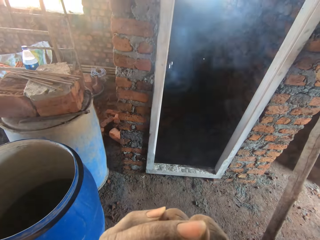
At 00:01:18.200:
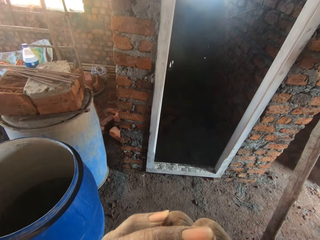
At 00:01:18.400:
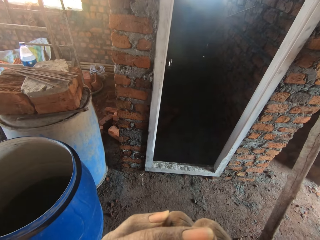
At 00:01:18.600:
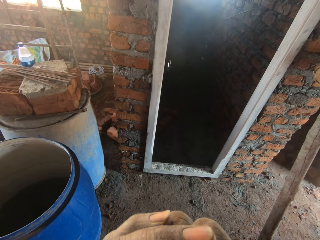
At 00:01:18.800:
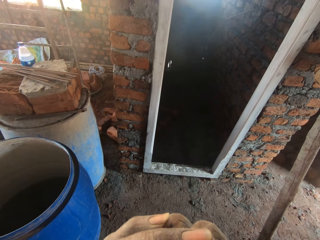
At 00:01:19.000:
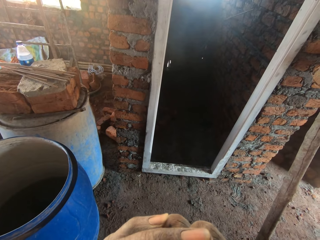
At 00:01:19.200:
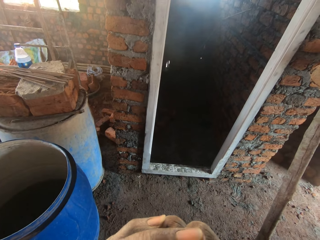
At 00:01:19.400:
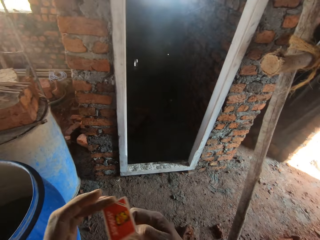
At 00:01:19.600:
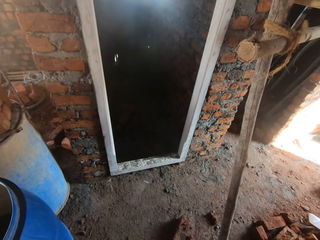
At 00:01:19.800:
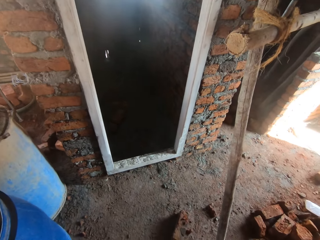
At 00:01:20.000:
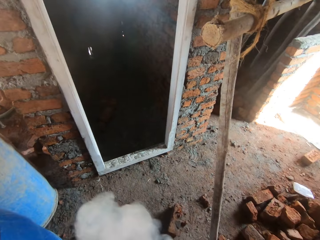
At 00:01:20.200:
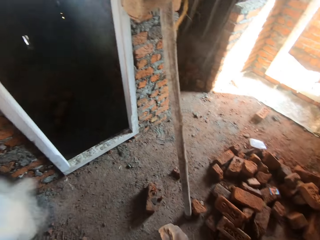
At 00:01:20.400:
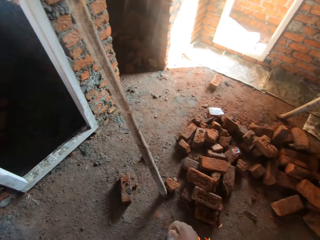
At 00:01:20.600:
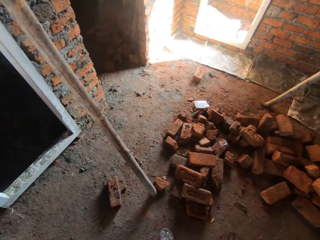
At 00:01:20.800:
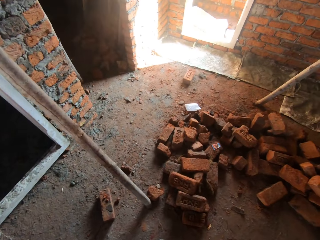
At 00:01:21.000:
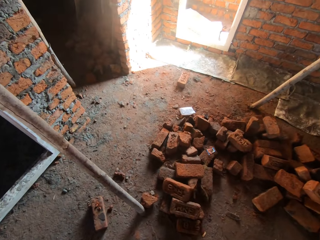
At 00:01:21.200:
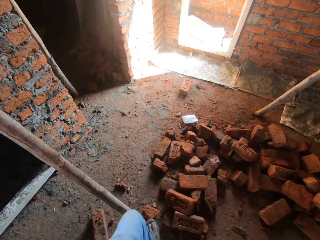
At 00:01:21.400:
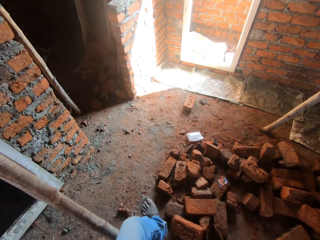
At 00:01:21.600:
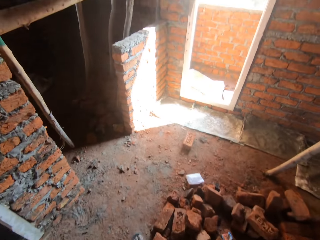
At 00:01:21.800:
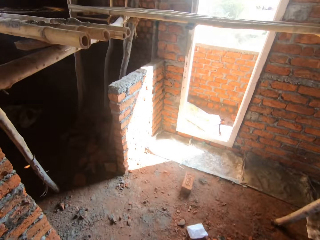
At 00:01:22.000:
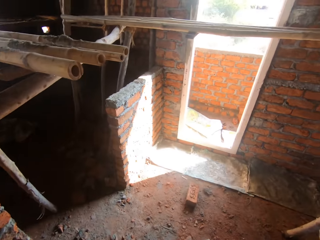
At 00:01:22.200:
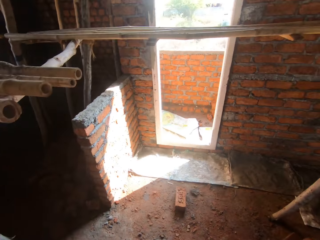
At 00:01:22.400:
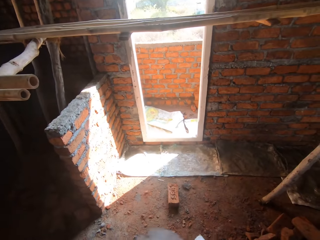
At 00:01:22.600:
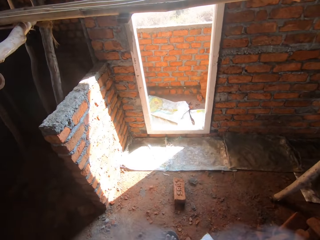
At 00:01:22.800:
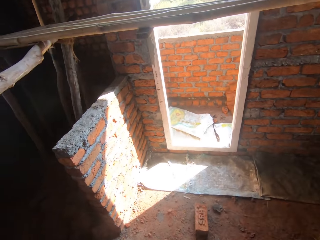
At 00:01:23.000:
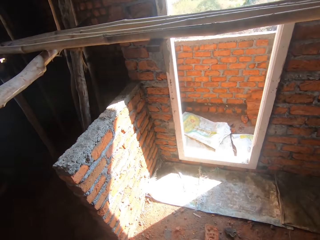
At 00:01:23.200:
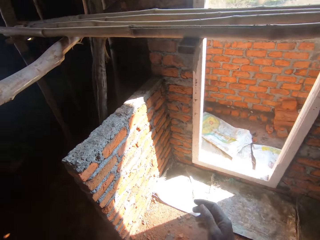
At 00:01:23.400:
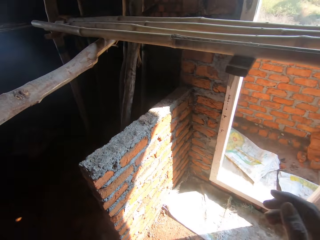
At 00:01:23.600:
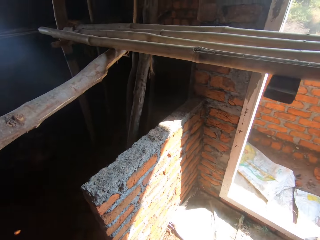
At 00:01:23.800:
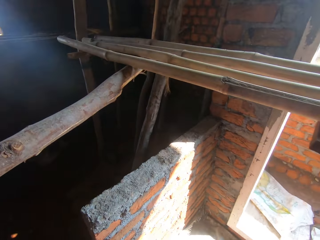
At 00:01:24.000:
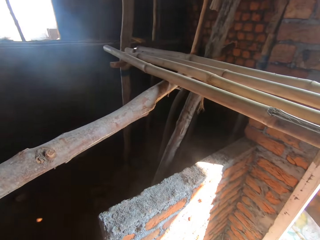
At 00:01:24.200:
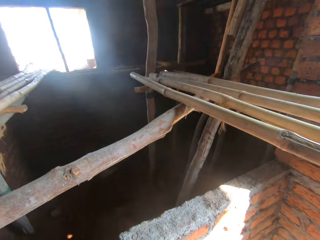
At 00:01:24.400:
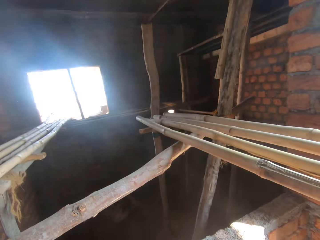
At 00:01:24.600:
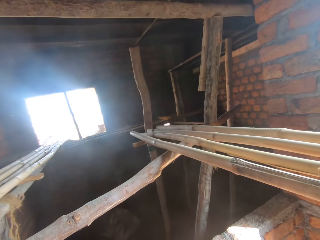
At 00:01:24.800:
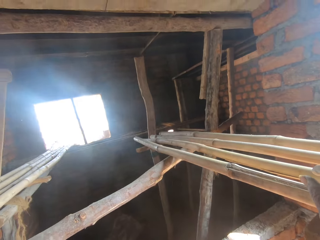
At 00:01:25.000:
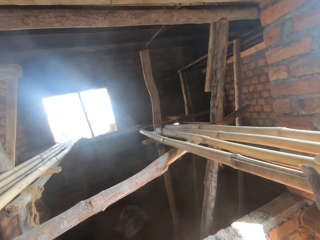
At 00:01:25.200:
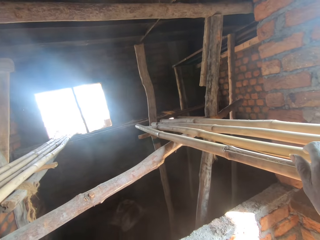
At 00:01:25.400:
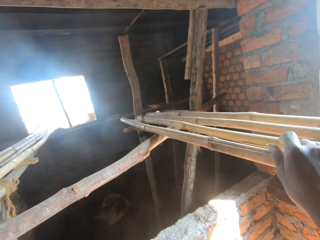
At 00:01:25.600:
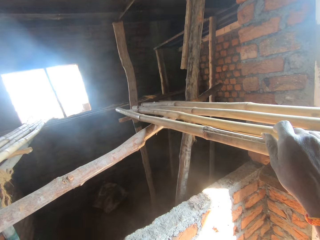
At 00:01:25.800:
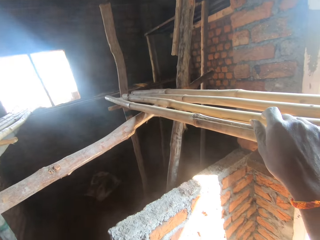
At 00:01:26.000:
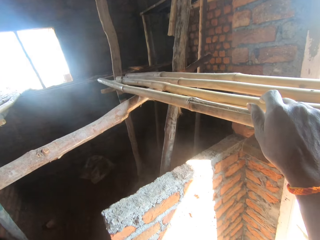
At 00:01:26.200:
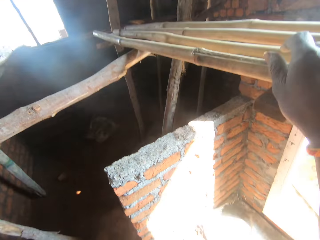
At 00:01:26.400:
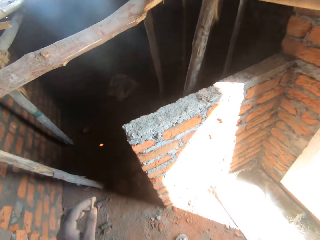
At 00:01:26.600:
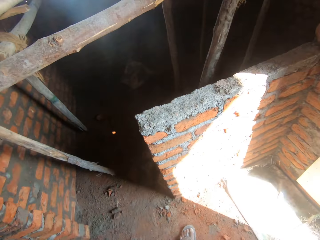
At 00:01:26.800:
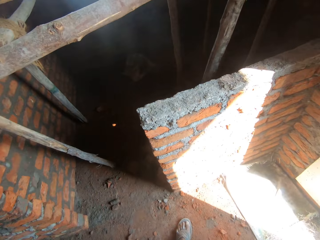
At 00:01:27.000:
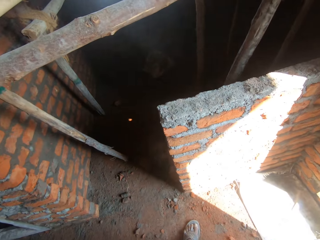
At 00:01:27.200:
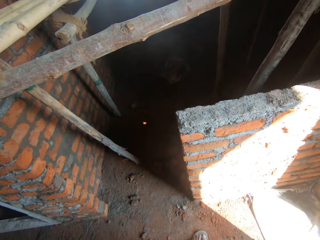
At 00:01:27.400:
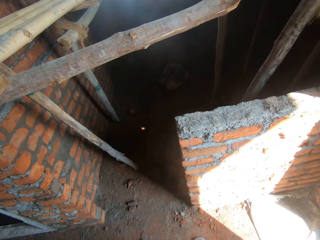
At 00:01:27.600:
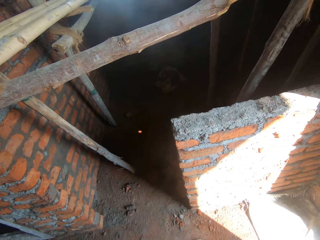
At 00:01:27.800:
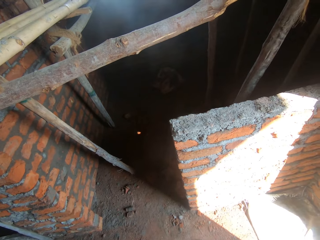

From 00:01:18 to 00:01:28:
The camera wearer lights the cigarette. They throw the matchstick on the floor. They walk around the construction site. They look around. They touch pieces of wood.

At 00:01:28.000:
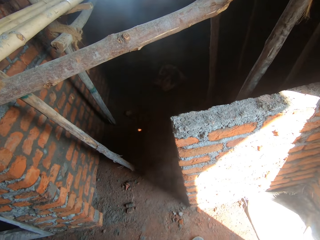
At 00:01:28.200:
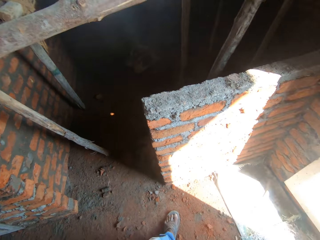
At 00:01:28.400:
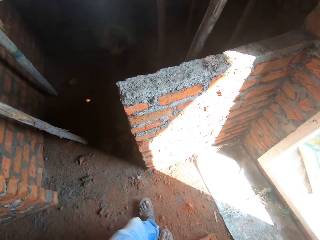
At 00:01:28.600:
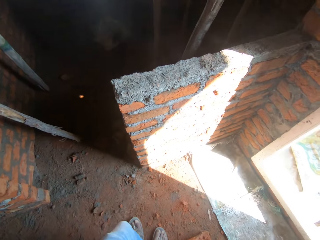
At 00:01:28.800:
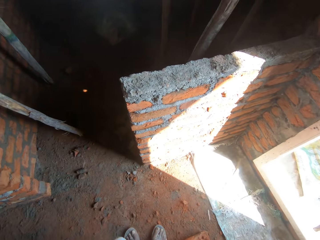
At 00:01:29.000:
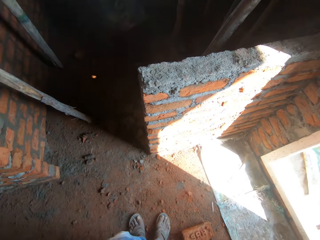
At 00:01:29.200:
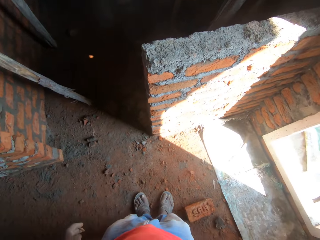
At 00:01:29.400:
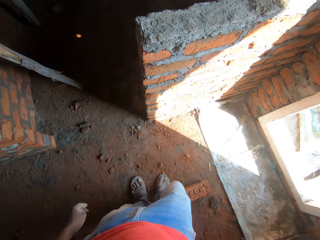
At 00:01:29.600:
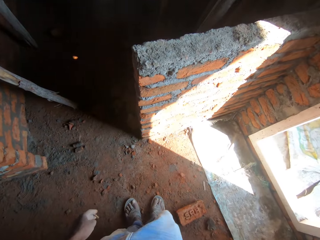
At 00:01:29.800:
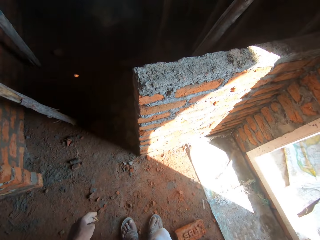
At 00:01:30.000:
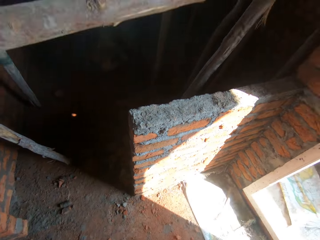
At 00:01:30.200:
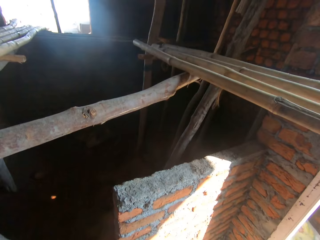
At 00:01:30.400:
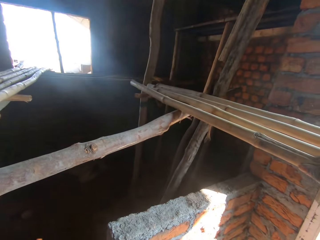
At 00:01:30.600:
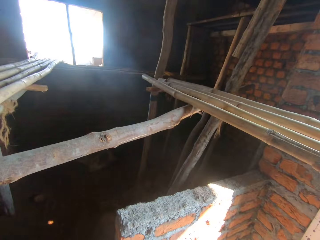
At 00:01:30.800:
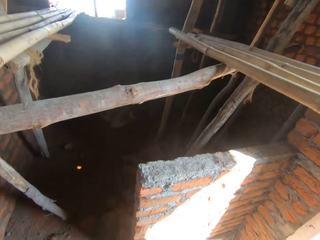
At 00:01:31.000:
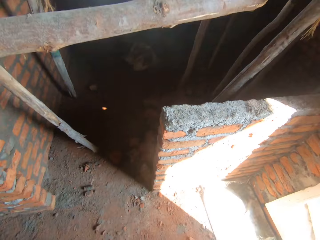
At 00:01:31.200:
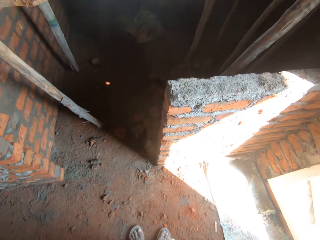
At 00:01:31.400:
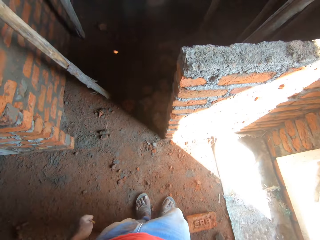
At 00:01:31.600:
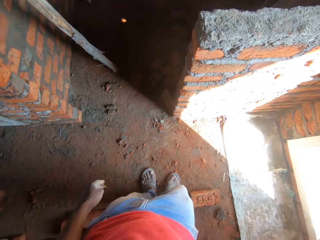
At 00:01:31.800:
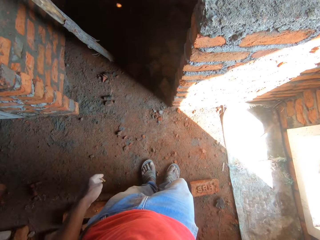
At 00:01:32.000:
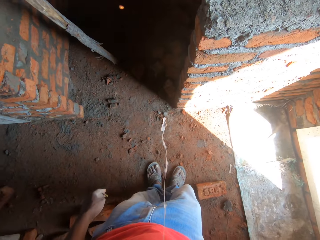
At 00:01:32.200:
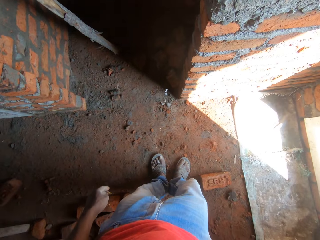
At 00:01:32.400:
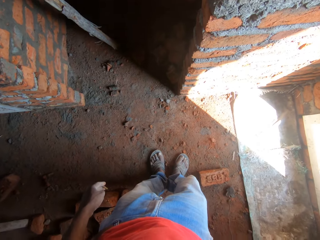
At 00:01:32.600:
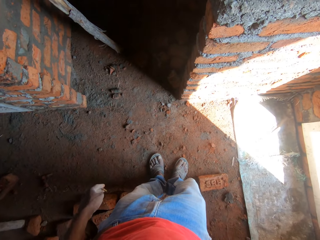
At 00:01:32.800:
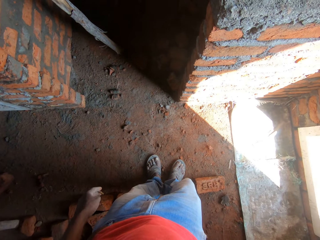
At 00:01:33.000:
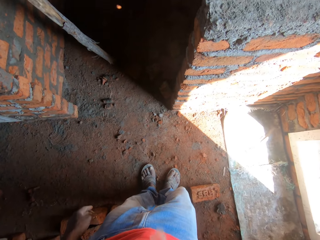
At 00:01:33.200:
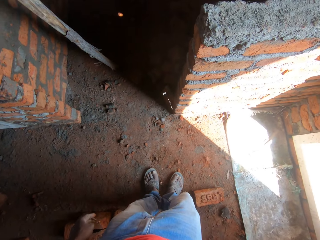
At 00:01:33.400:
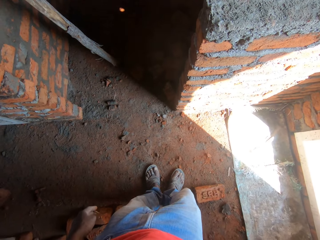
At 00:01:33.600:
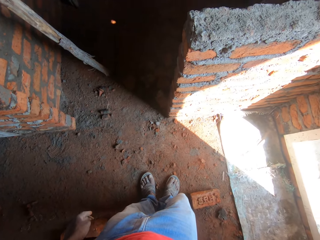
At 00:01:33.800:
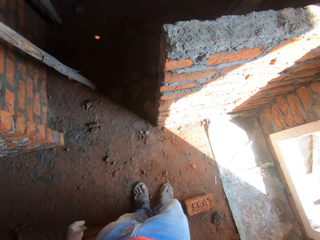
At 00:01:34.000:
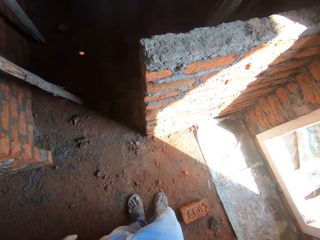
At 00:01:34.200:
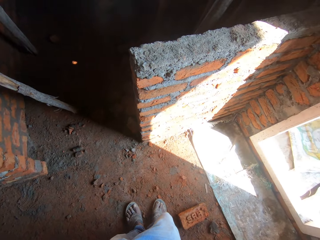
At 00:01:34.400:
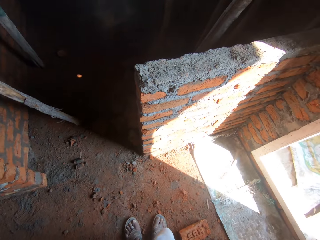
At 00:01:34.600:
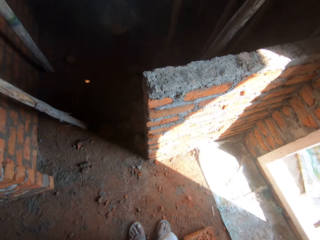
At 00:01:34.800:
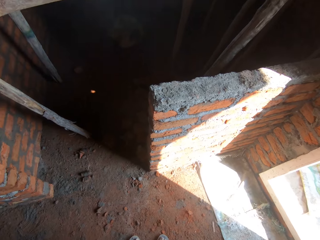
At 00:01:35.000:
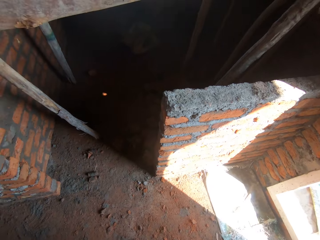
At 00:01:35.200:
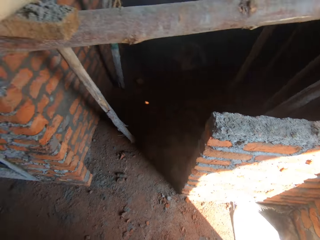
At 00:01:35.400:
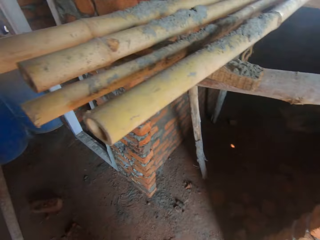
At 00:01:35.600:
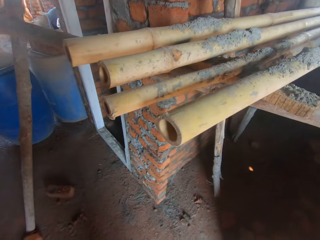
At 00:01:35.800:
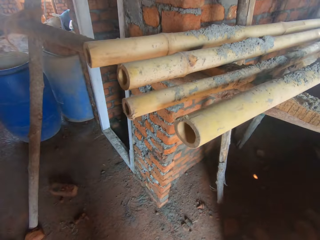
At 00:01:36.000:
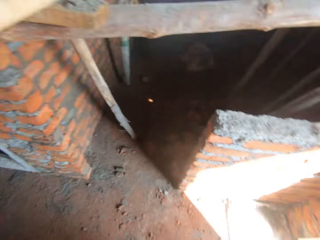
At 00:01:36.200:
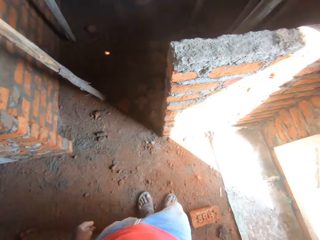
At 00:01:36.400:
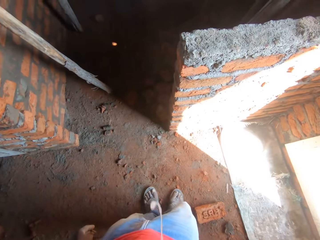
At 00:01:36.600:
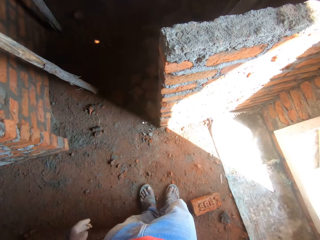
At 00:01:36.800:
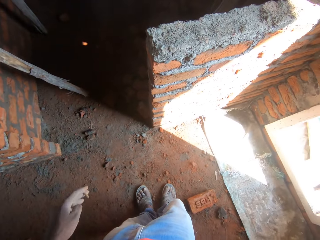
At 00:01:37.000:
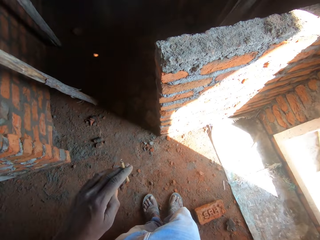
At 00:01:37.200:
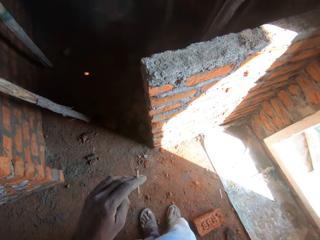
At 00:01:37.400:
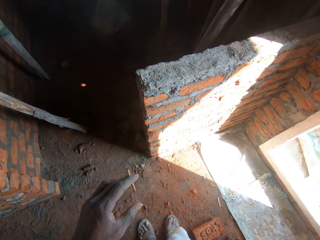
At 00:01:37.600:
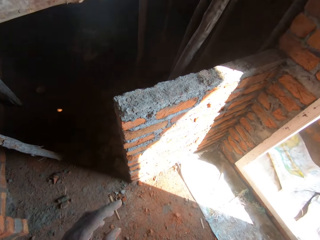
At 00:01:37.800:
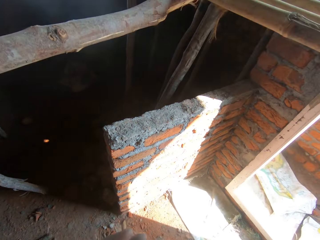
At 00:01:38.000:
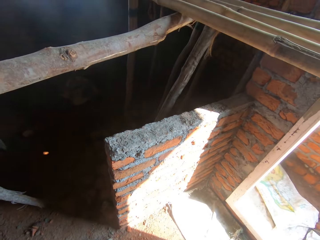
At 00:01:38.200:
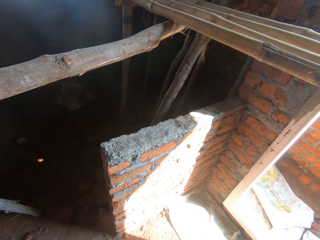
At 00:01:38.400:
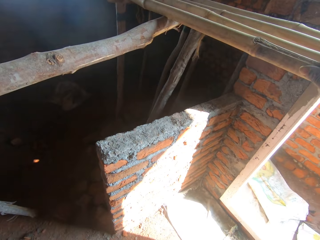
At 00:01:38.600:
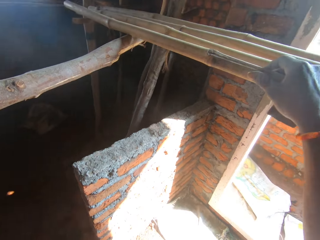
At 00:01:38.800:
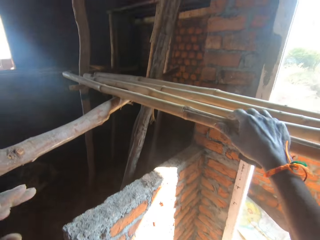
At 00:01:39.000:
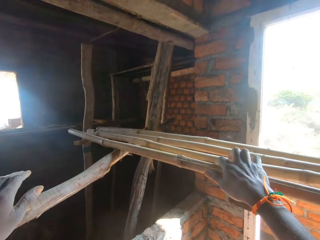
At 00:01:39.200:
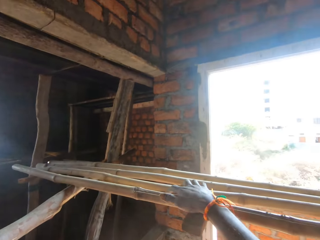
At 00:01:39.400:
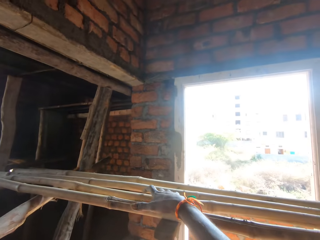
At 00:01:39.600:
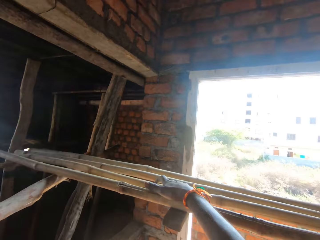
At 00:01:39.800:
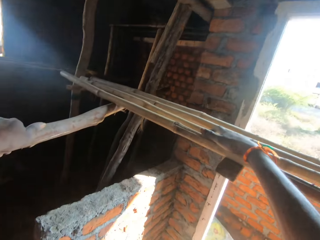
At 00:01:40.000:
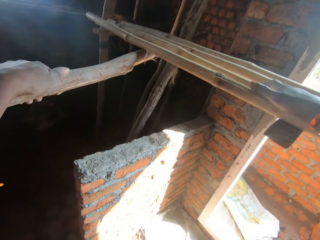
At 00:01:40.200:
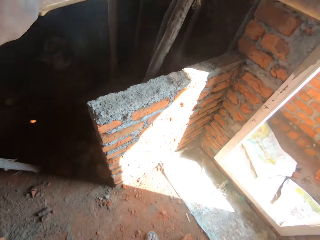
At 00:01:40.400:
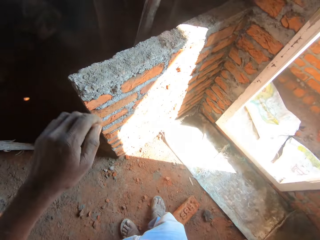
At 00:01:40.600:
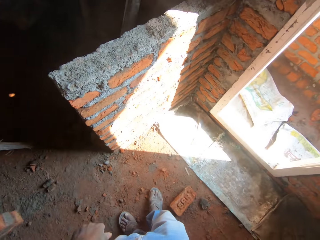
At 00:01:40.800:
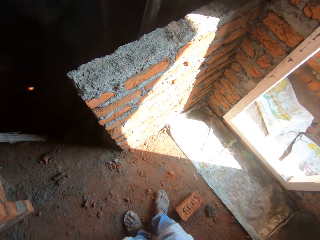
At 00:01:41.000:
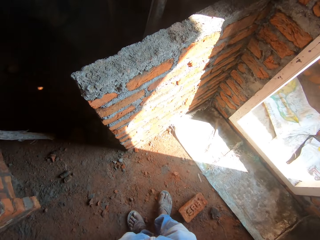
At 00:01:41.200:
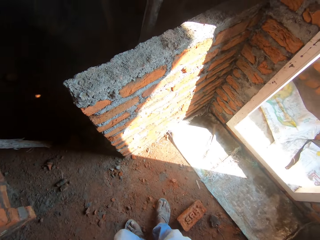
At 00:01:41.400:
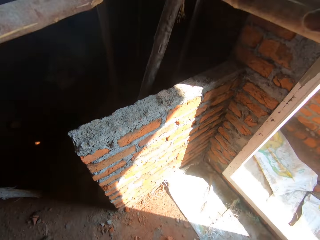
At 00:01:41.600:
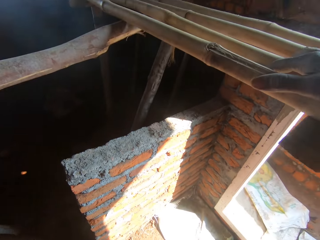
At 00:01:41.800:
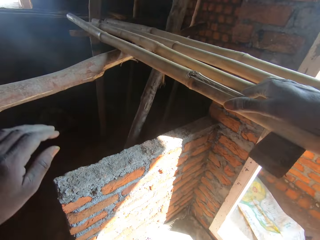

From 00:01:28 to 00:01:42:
The camera wearer smokes a cigarette. They look around. They spit on the ground. They look around. They shake the cigarette. They spit on the ground. They look around. They smoke the cigarette. They touch the ladder.
